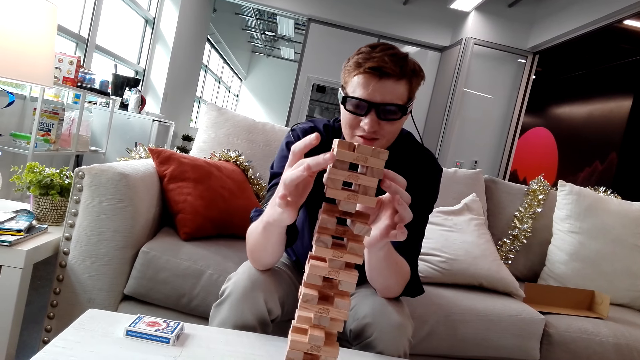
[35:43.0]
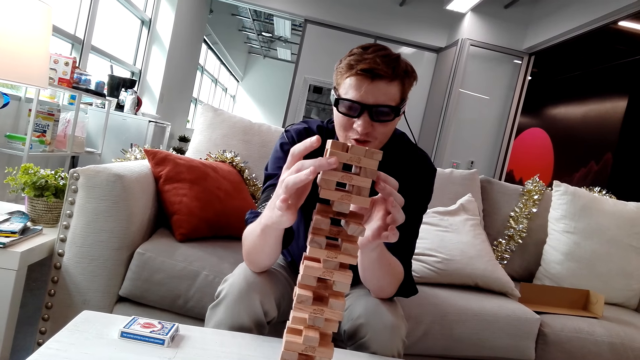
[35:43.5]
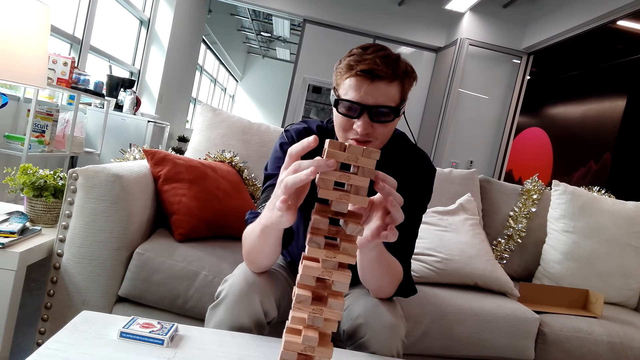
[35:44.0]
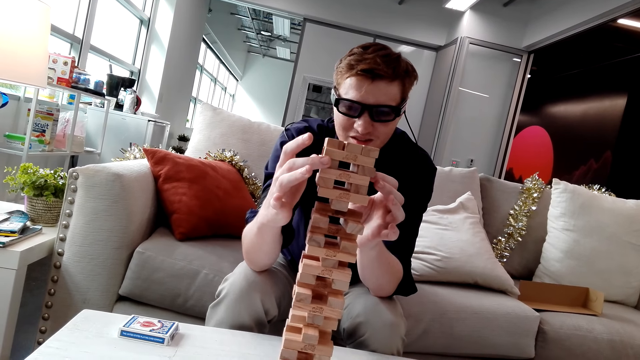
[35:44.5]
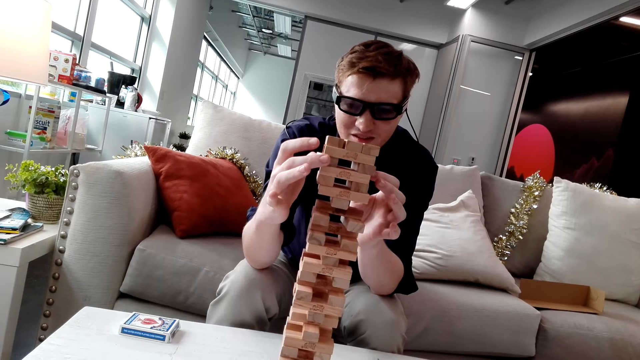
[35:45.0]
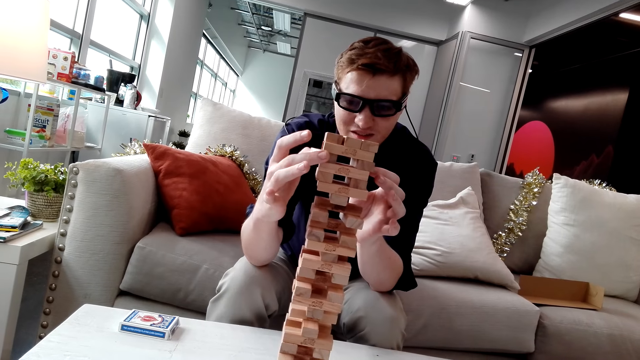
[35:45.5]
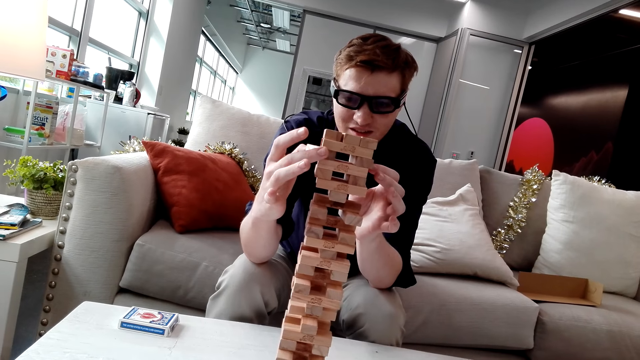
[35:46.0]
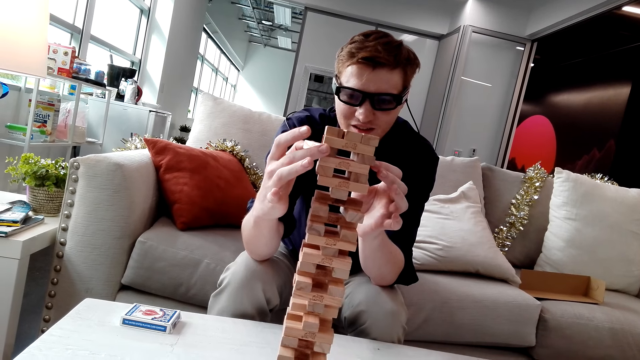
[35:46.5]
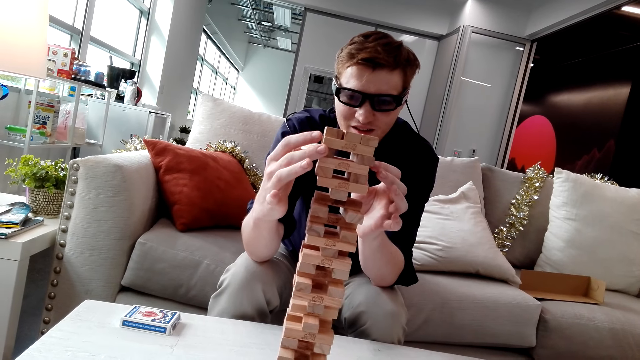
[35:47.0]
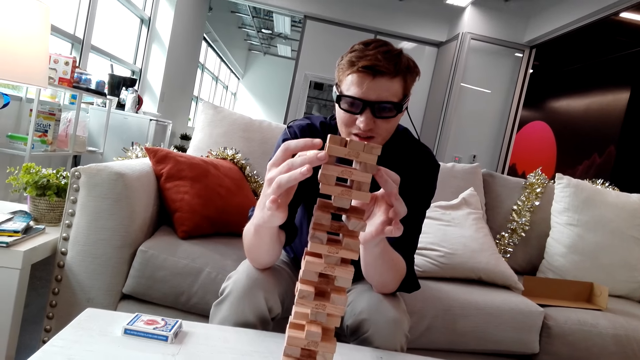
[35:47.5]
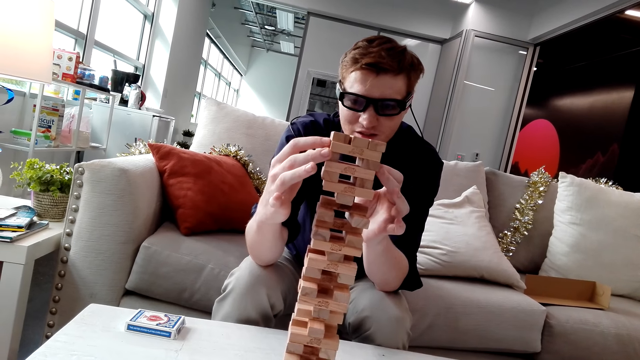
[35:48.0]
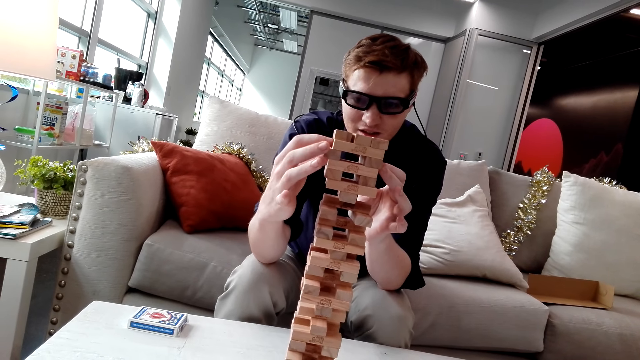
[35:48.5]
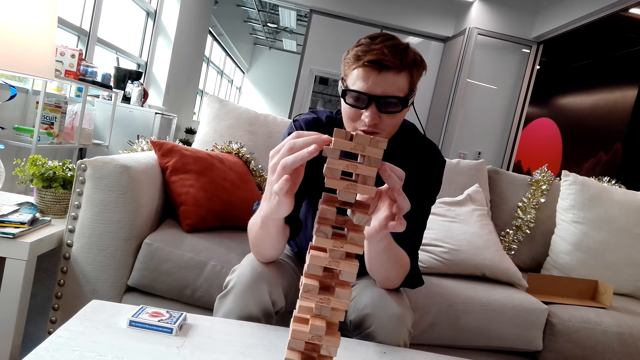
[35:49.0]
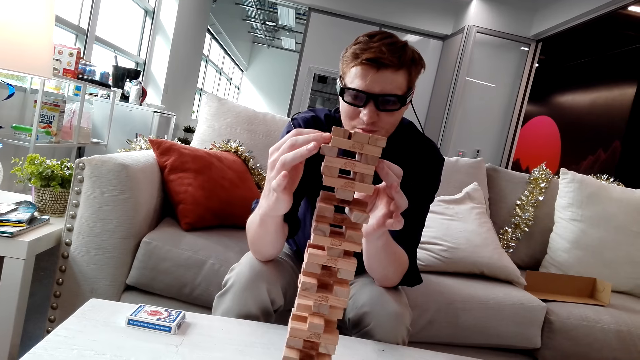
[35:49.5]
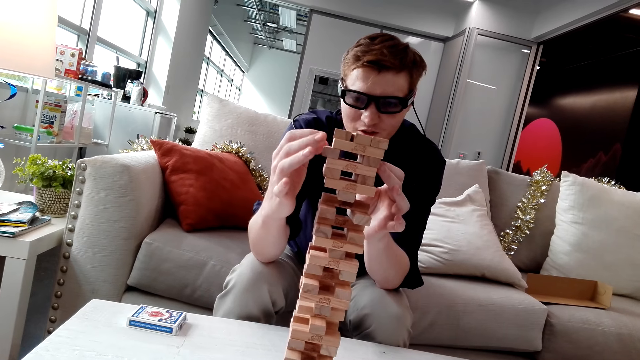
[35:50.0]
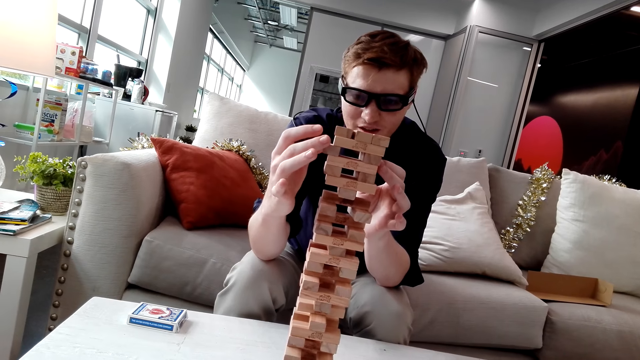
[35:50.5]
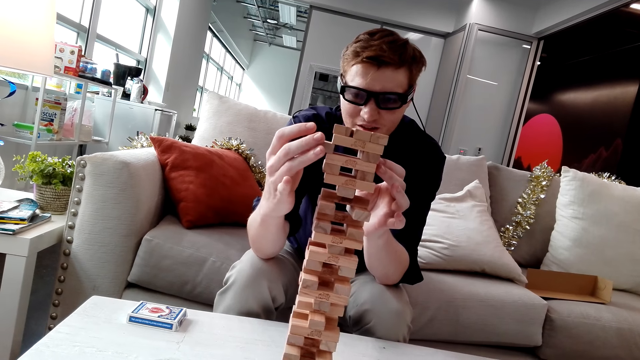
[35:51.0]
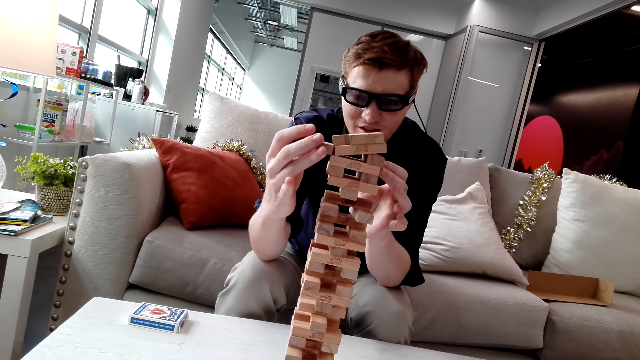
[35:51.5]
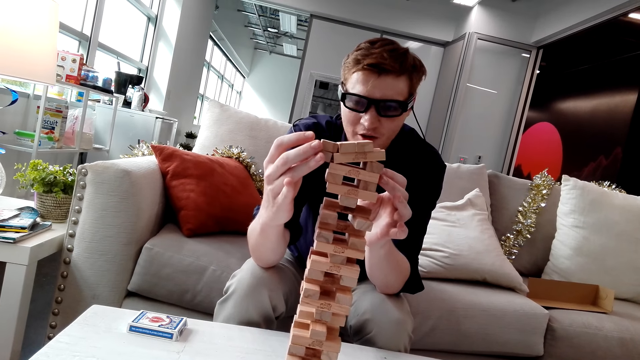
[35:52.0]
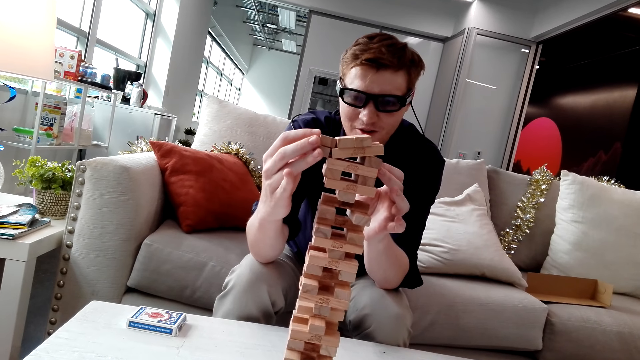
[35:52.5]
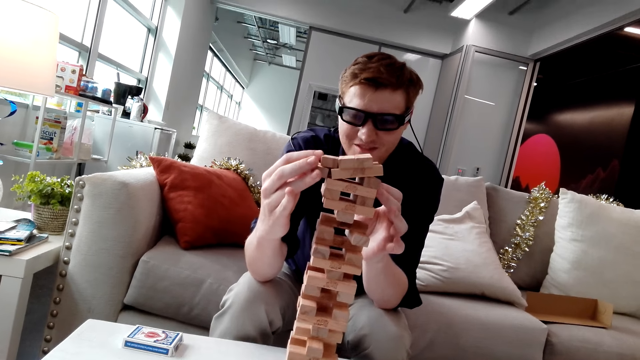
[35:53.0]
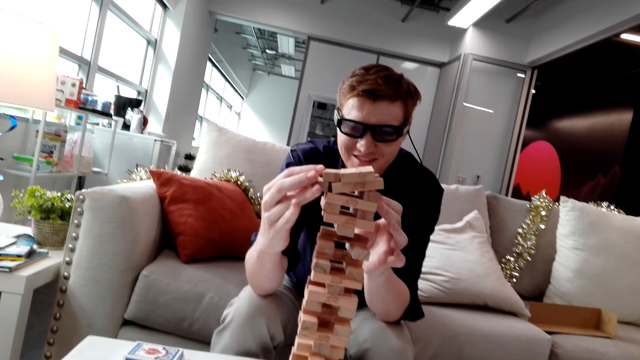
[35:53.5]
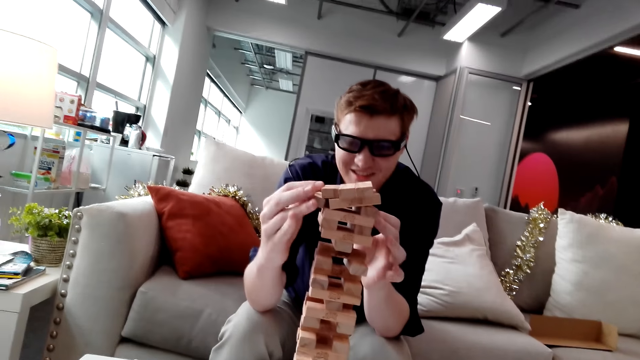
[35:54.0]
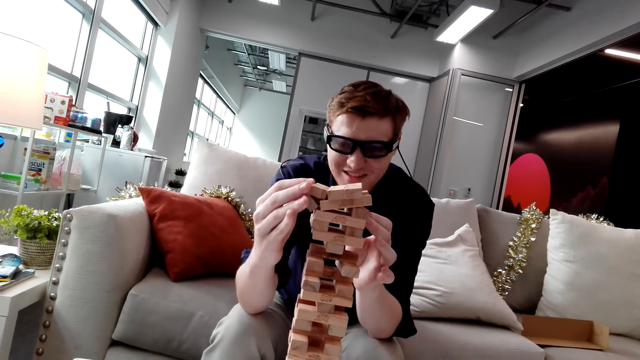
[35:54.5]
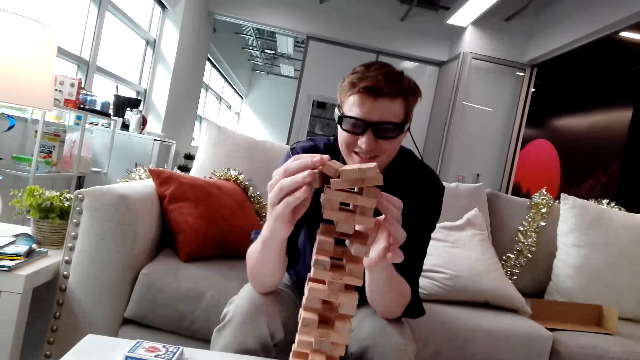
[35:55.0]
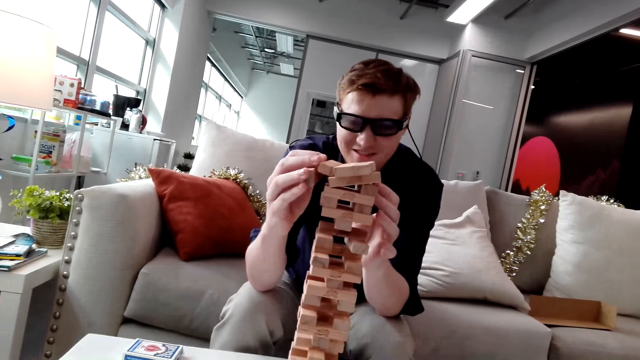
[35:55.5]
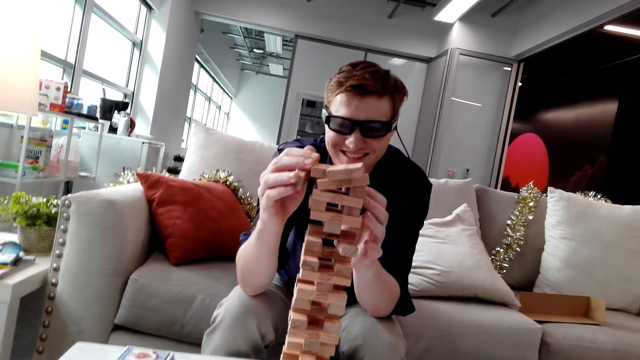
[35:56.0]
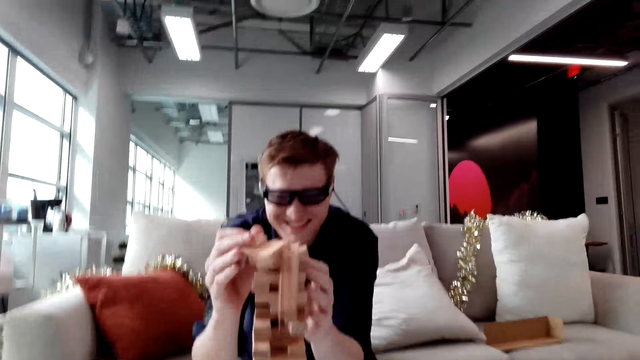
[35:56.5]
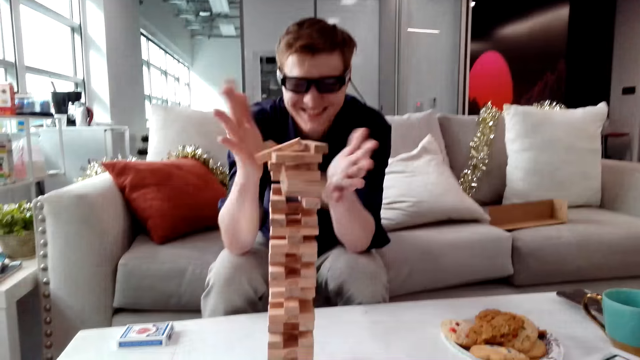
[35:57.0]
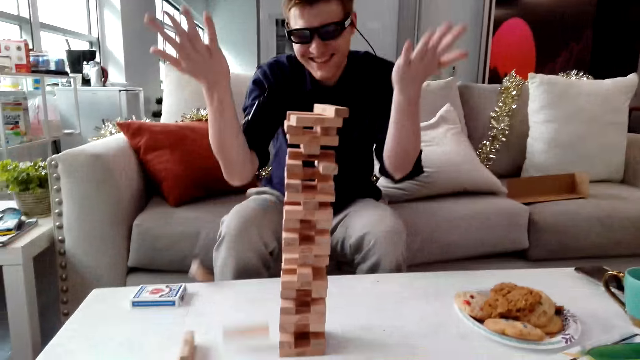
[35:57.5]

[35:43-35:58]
A man pulls a Jenga block. The man holds Jenga blocks.

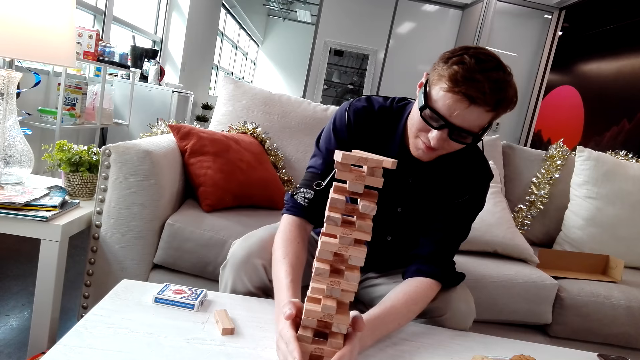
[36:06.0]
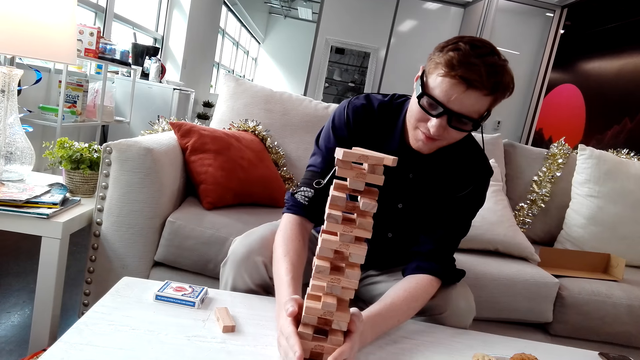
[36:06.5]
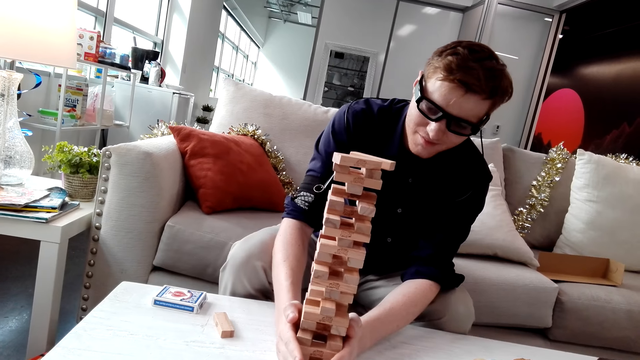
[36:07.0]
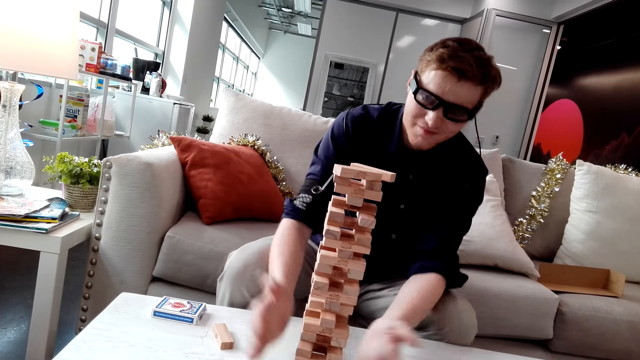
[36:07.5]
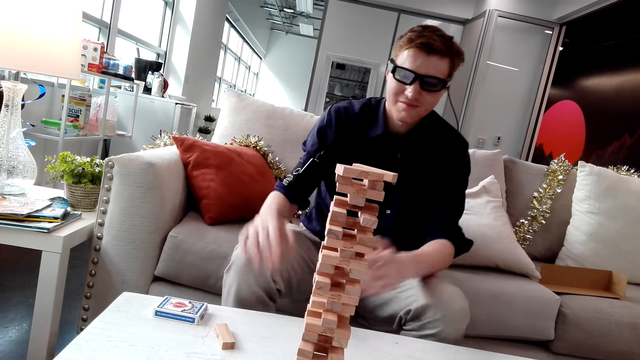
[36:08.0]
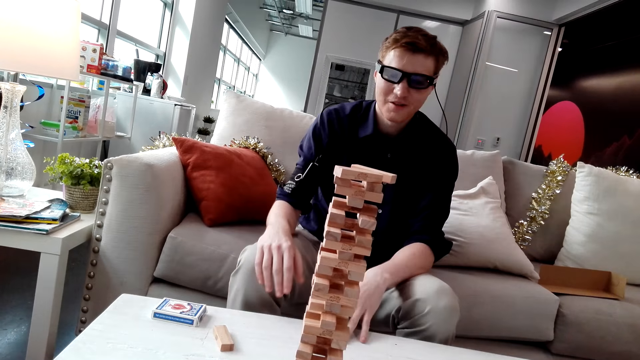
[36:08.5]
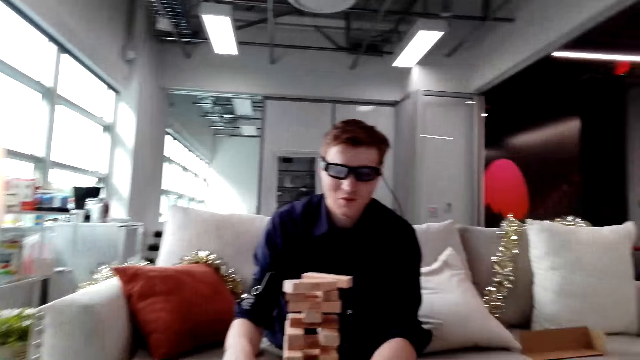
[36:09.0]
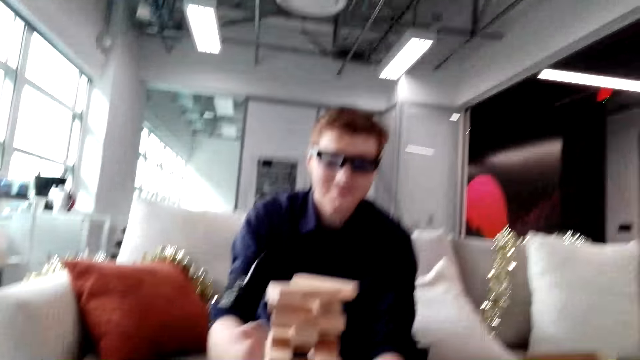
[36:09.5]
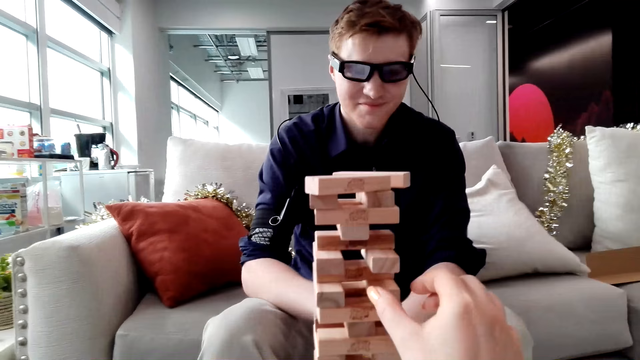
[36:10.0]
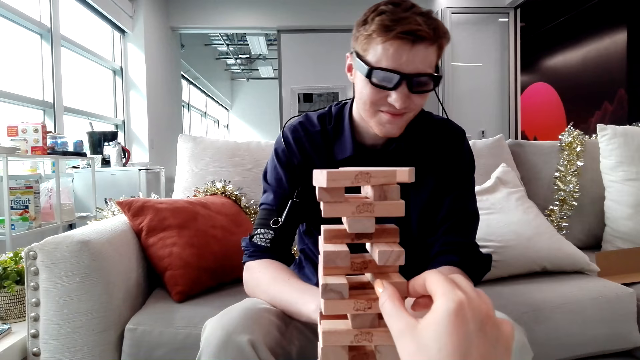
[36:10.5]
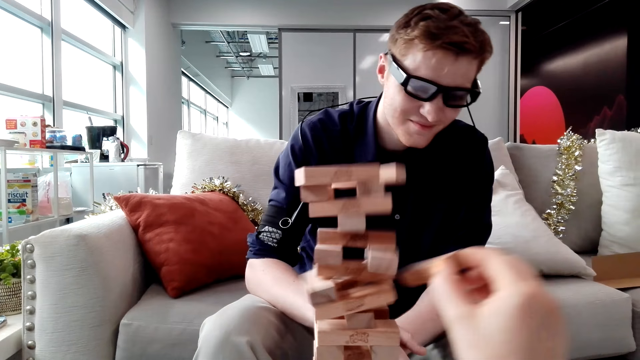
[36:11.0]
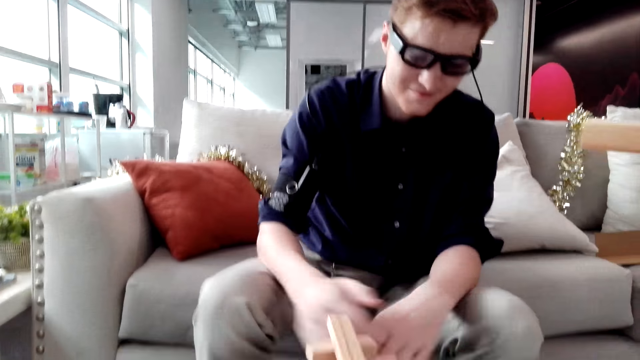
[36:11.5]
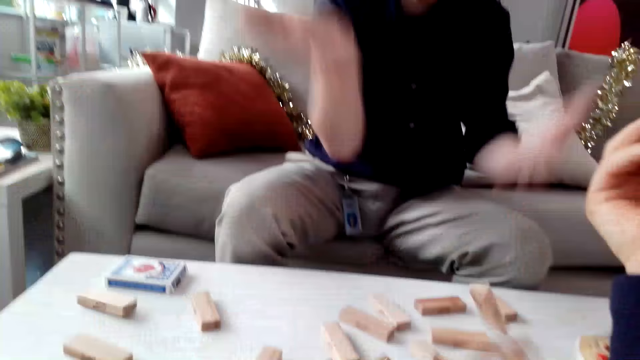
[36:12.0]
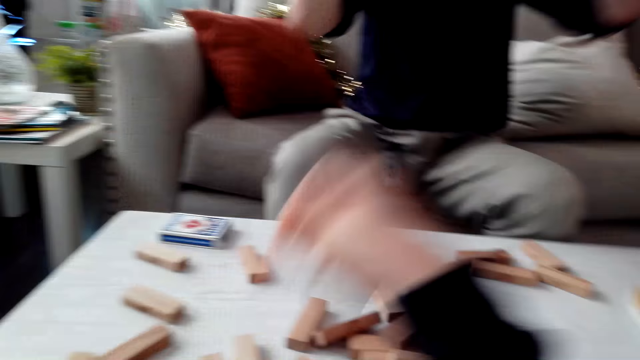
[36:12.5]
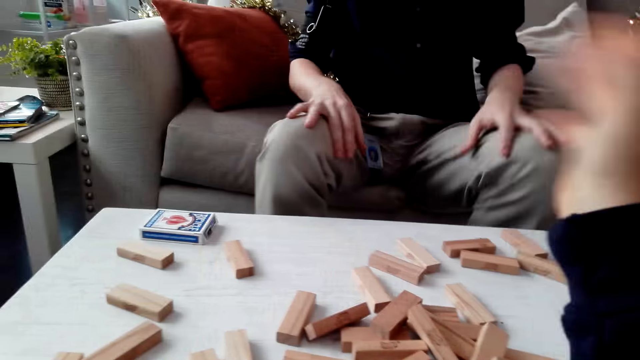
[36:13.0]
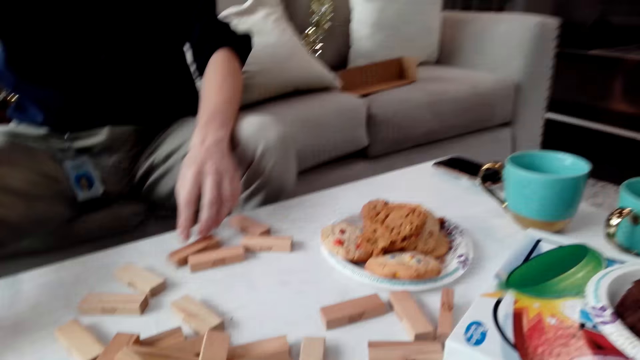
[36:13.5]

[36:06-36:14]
A man holds a Jenga tower. The camera wearer removes the Jenga block. The man hits the Jenga tower.
